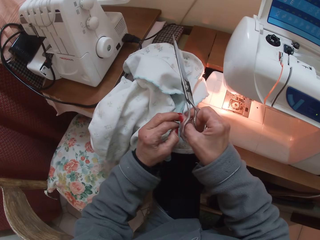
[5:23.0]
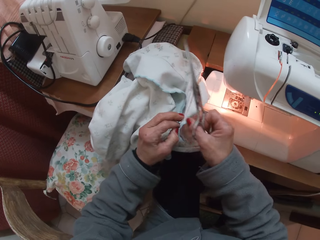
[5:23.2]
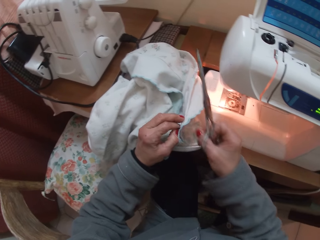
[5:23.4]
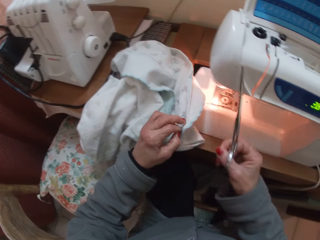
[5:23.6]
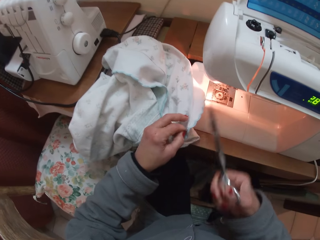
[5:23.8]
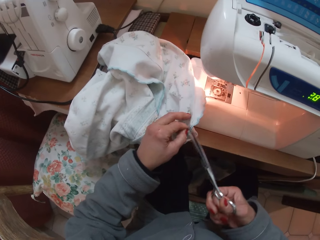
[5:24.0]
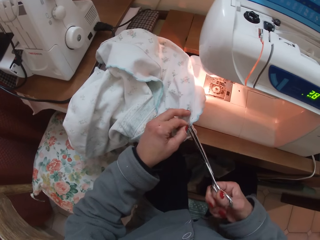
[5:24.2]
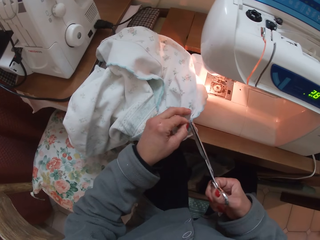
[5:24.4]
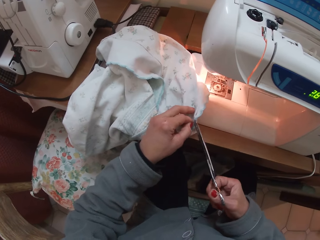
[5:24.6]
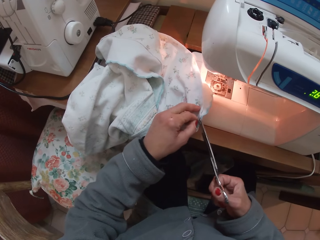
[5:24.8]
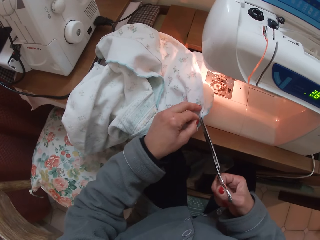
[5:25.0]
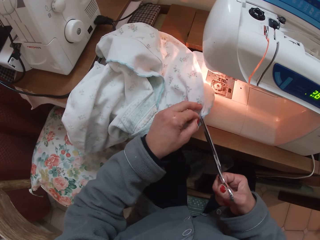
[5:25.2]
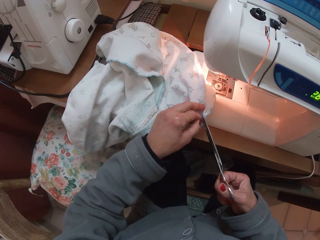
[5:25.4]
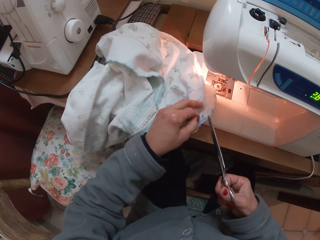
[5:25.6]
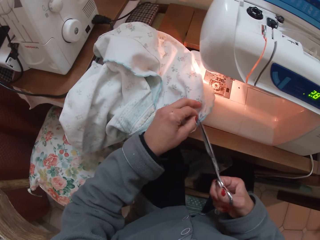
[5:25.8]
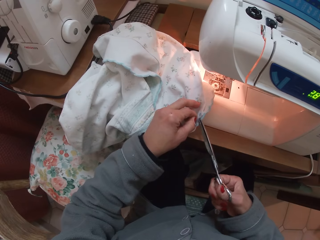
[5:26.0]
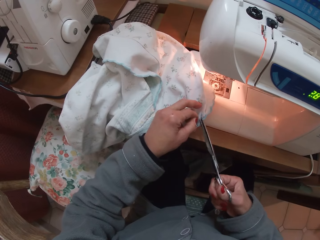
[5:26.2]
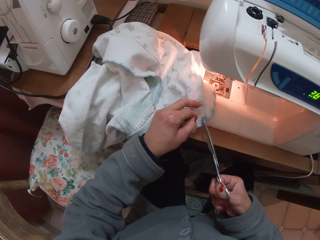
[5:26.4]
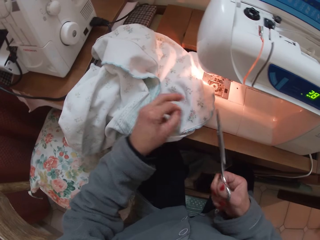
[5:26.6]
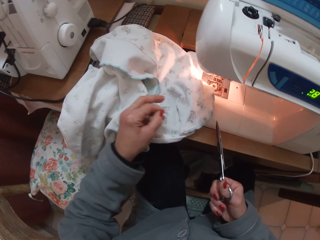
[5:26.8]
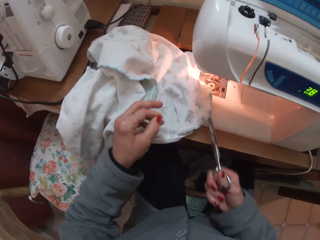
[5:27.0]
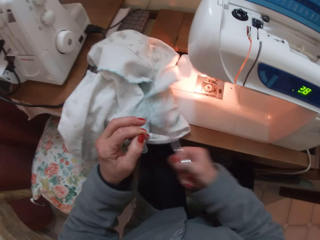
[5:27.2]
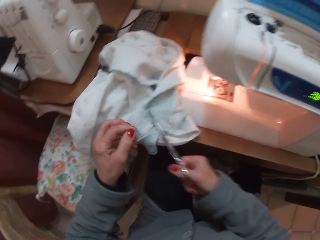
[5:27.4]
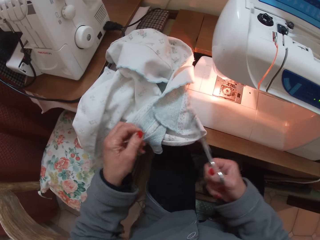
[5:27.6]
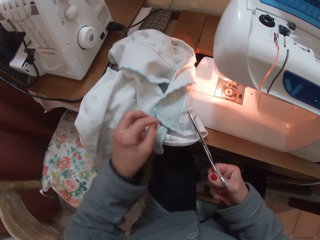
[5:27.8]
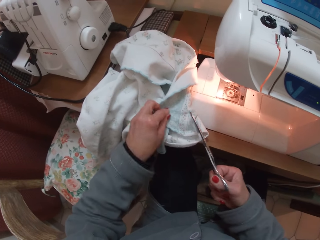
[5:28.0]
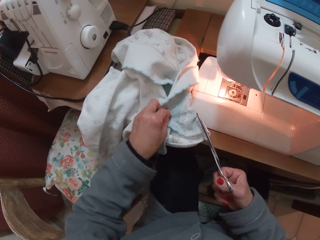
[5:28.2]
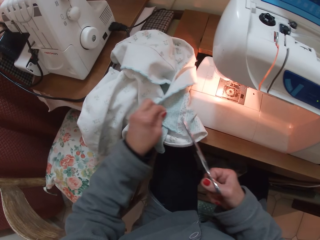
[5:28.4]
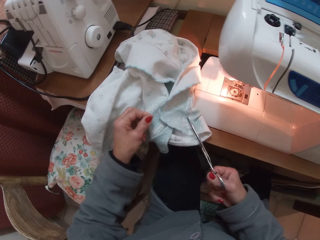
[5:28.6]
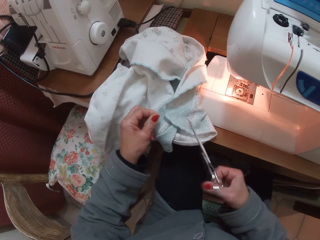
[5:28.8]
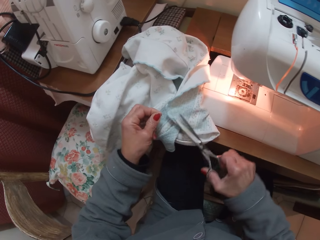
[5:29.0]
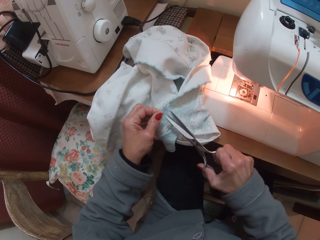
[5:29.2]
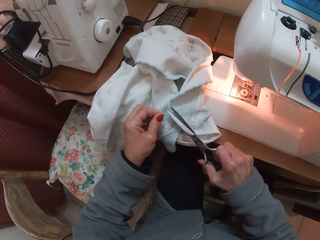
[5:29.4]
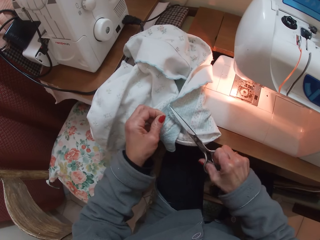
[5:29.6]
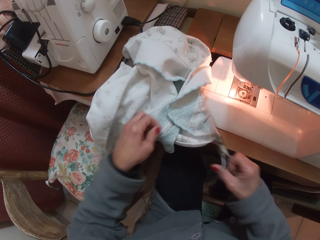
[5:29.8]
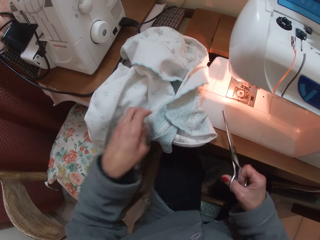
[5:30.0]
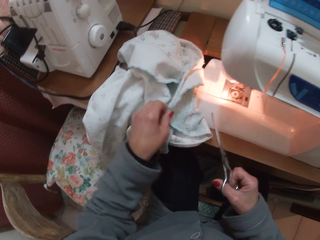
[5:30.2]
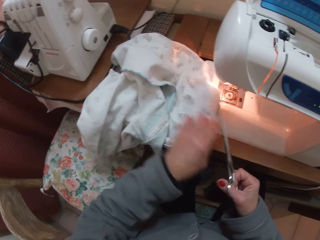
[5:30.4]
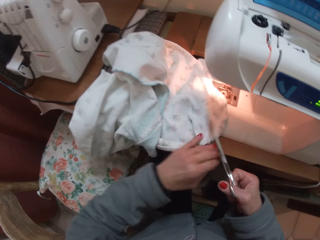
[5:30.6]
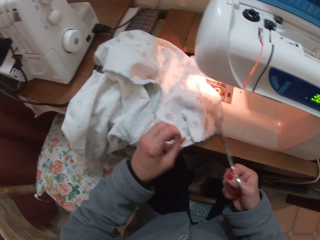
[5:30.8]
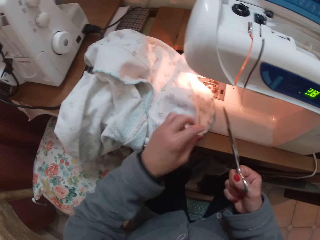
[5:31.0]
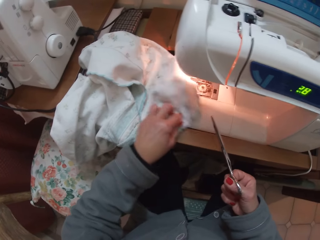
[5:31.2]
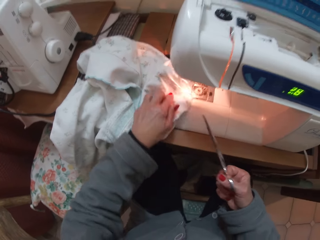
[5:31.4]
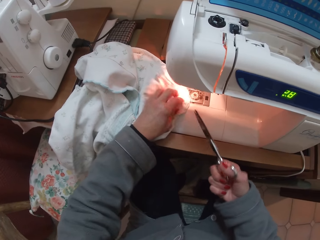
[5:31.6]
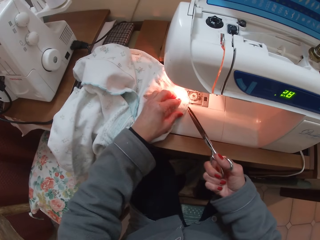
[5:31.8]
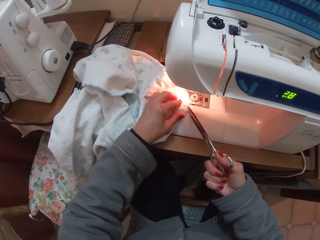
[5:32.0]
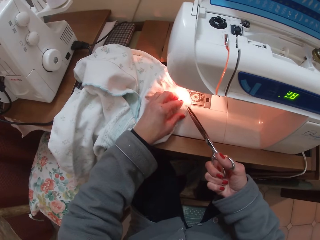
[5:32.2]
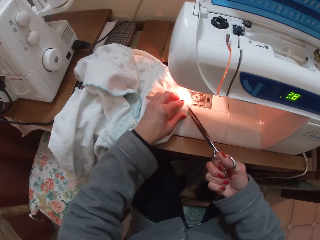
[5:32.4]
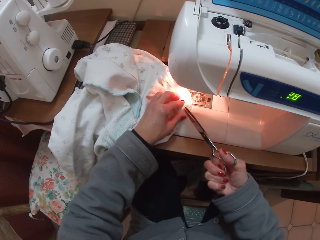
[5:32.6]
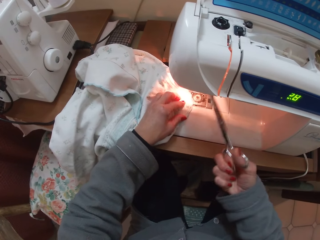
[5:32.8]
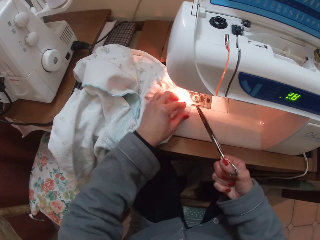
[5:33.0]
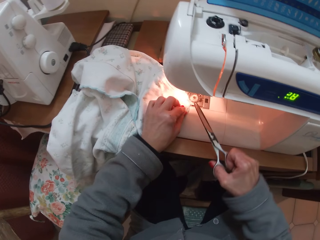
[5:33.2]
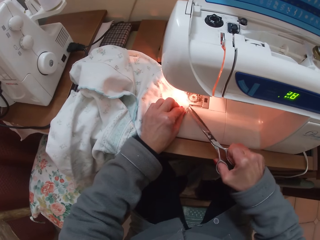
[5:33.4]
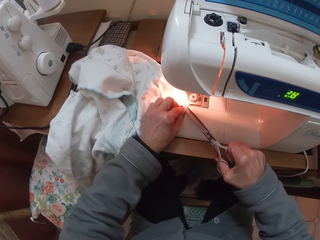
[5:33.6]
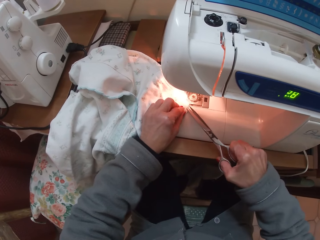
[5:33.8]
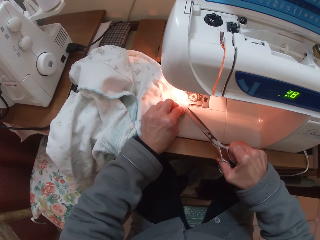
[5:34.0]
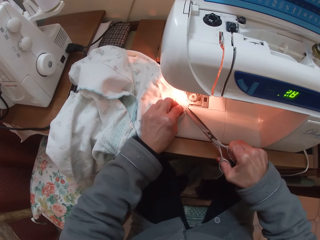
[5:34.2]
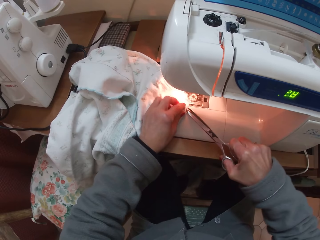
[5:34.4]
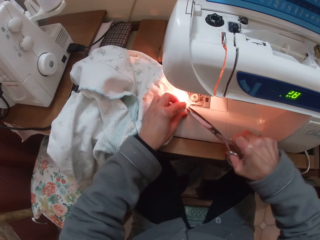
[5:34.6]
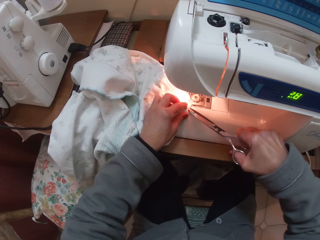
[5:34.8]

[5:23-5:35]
The camera wearer flips the fabric with the scissors. They pull a thread from the fabric and cut the thread.

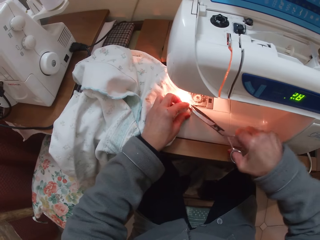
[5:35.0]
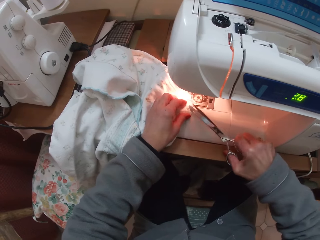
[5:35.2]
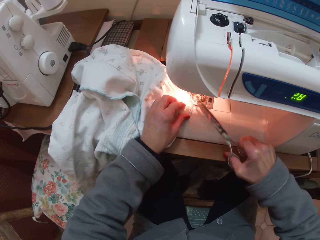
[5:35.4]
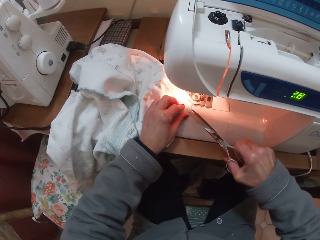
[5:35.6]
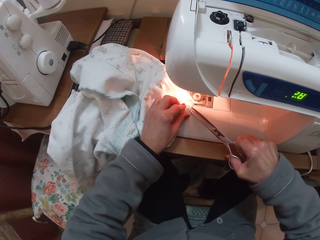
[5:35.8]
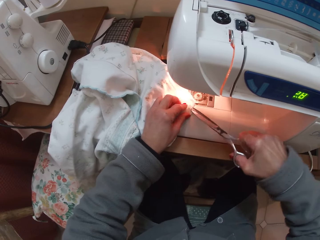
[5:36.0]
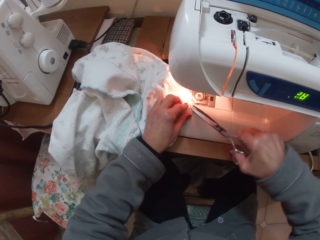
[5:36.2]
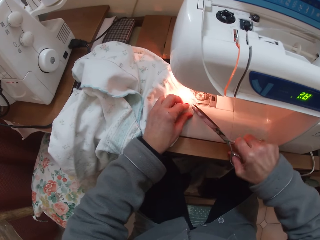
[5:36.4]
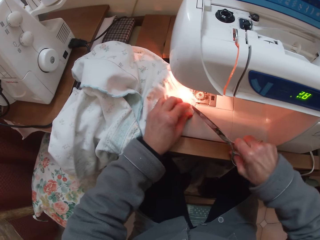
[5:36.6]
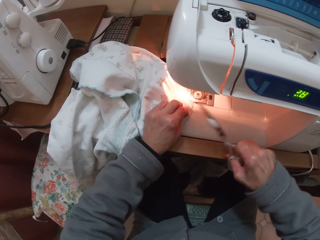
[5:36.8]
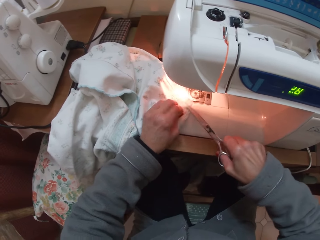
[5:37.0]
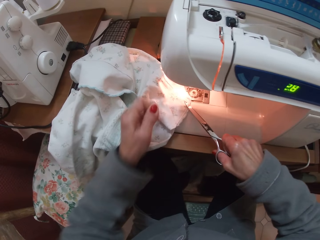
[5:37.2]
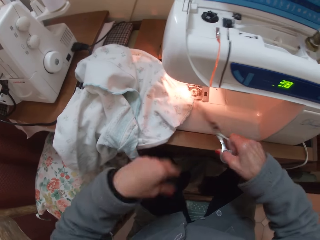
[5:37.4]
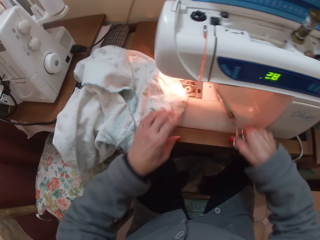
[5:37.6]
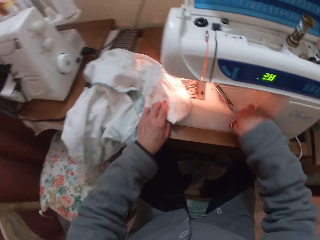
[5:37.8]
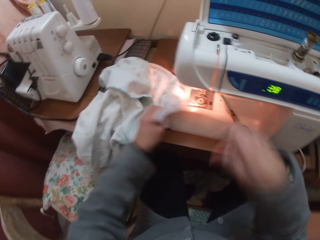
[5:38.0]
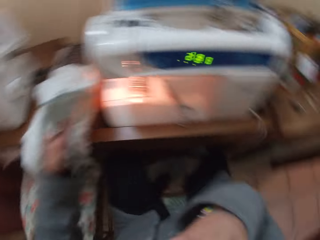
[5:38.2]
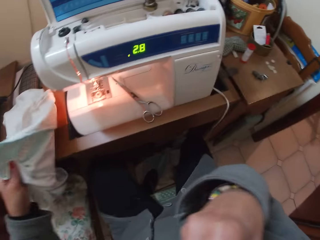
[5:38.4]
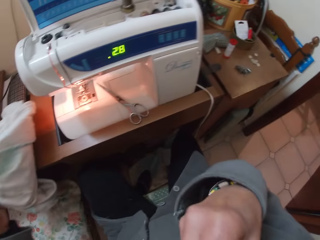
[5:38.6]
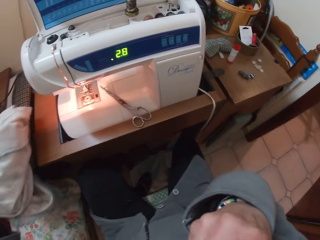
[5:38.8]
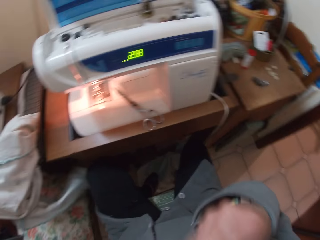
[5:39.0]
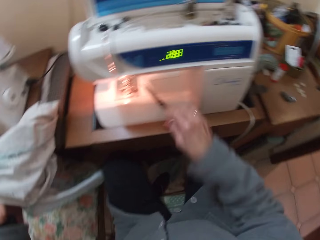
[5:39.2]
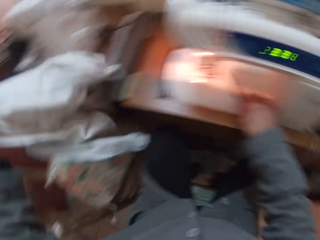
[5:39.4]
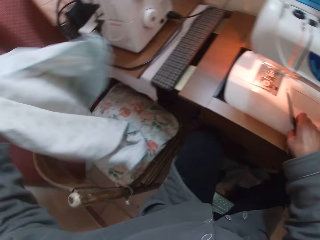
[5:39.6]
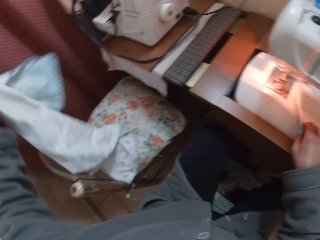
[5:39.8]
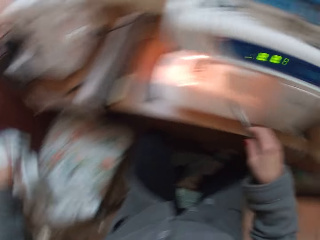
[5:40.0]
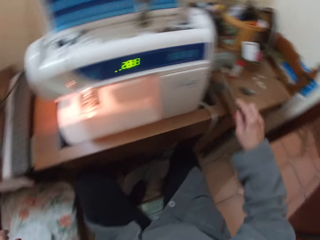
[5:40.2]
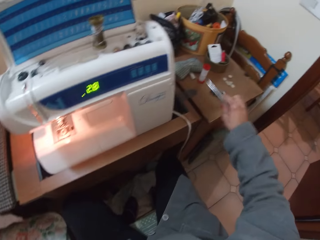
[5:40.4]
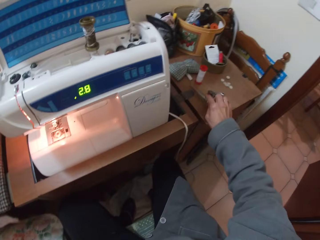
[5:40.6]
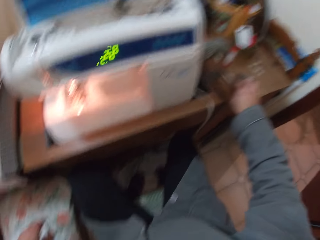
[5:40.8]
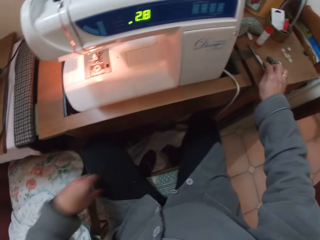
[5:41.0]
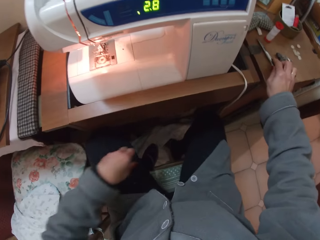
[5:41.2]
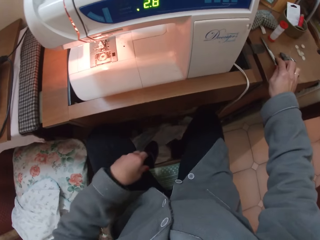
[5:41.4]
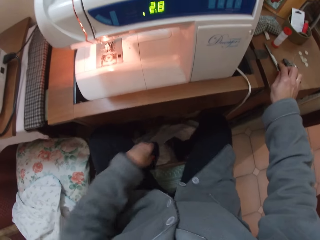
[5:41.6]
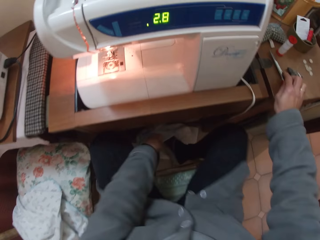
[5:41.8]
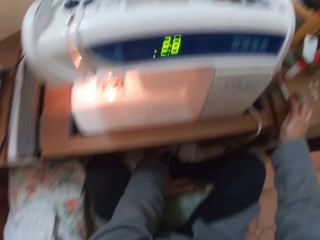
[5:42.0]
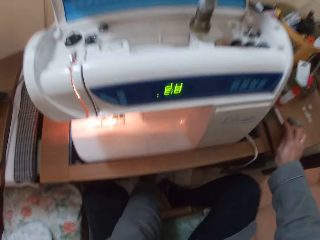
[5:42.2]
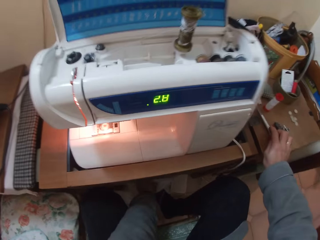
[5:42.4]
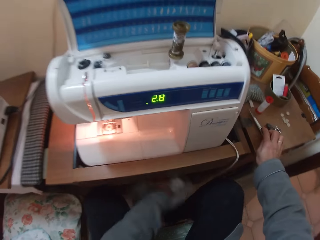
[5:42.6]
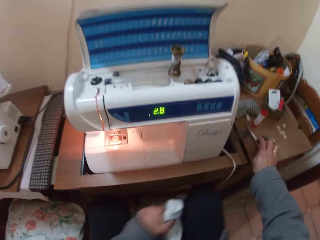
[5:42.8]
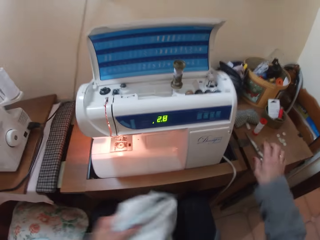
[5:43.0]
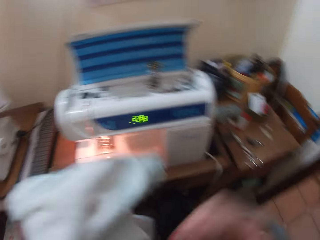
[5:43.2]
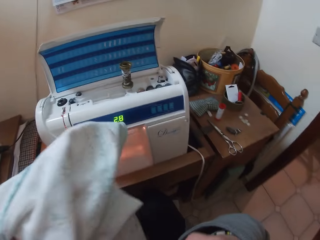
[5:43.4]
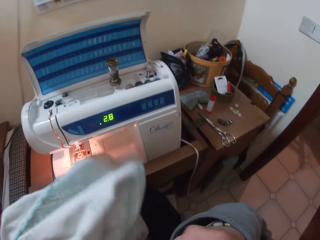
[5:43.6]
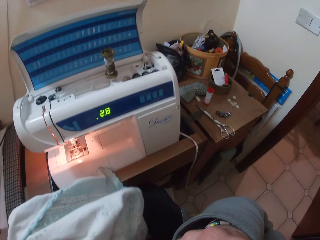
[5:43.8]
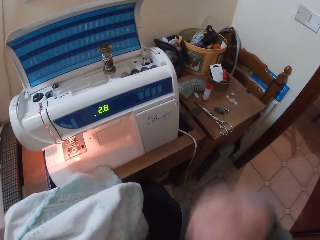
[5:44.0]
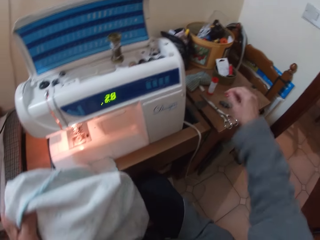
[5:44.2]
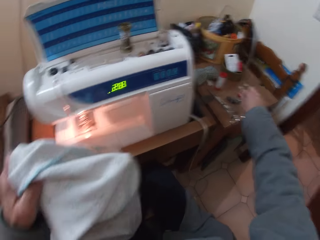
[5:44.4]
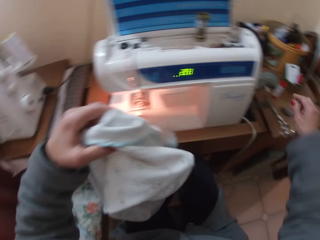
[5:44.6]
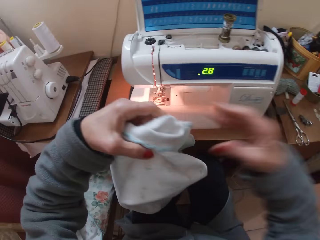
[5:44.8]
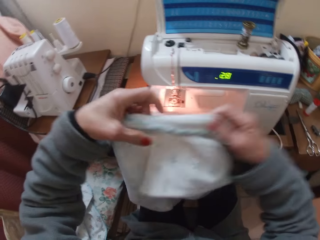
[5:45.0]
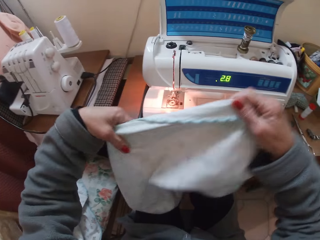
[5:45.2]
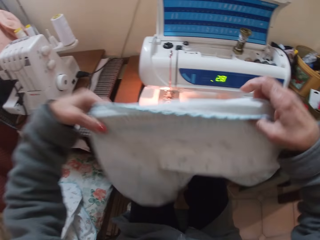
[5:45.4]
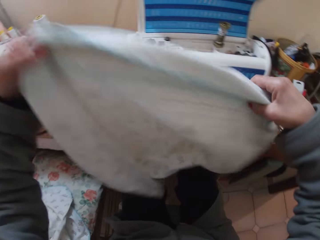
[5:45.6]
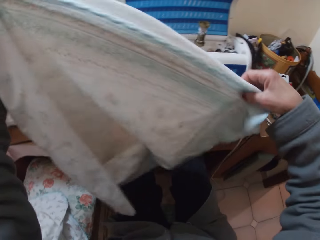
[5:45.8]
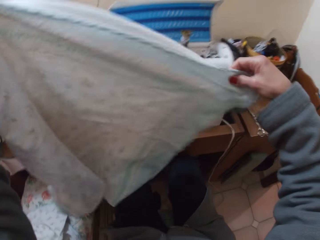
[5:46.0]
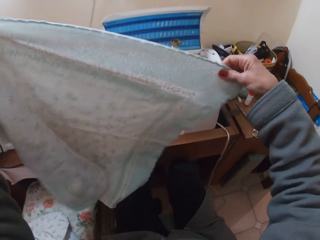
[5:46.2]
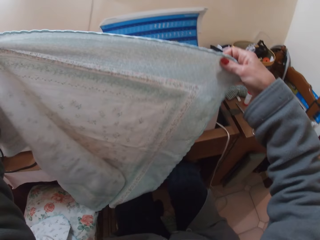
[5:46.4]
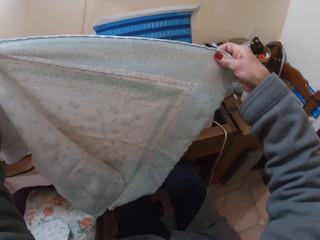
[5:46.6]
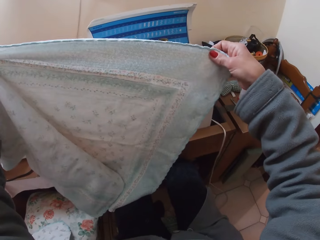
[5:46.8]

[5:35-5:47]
The camera wearer removes something from the fabric. She puts the scissors on the sewing machine. She picks up the clothing material with her left hand. She touches her face with her right hand. She picks up the scissors with her right hand from the machine. She drops the fabric on the floor. She drops the scissors on a sewing table beside the machine. She lifts a clothing material with her right leg from under the sewing table. She holds the scissors. She takes the clothing material from her leg with her left hand. She drops a thread on the sewing table with her right hand. She spreads out the clothing material with her hands. She holds the fabric with both hands.
